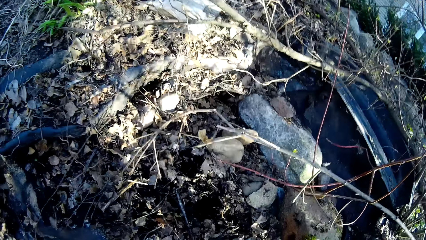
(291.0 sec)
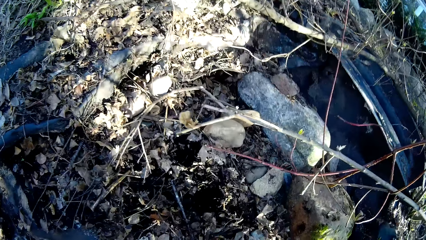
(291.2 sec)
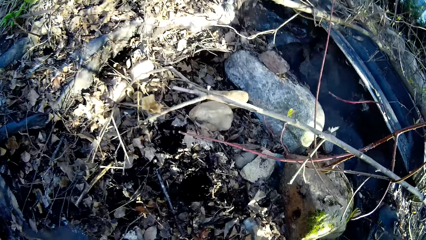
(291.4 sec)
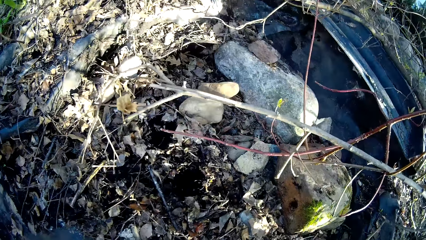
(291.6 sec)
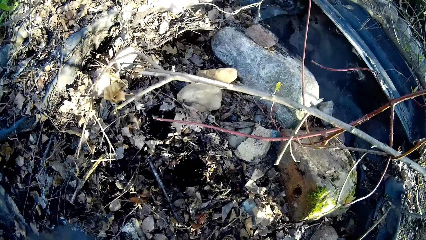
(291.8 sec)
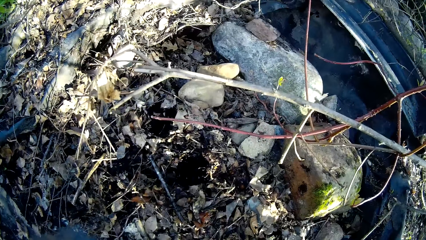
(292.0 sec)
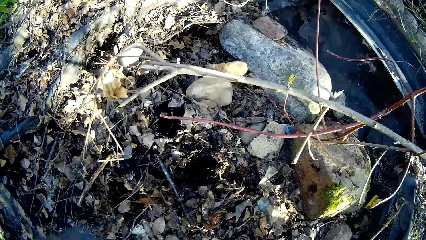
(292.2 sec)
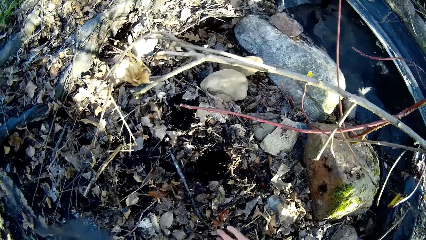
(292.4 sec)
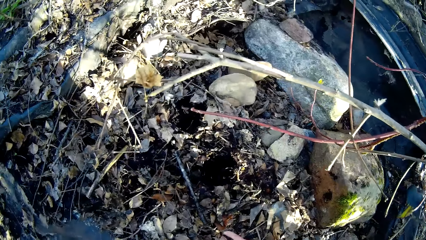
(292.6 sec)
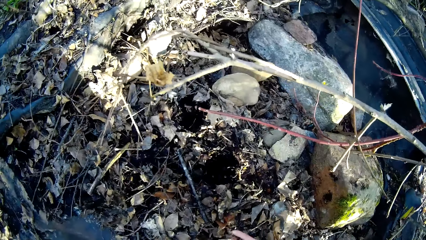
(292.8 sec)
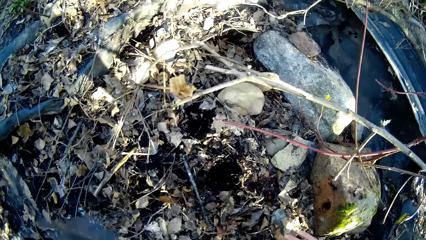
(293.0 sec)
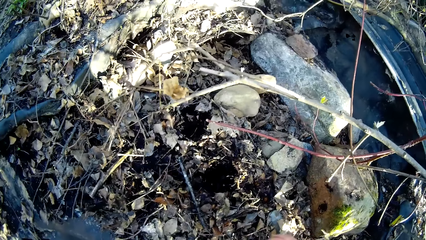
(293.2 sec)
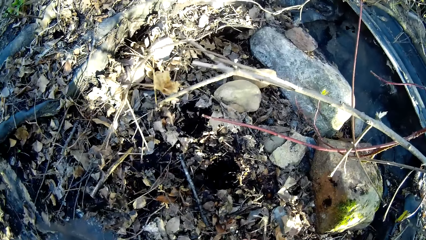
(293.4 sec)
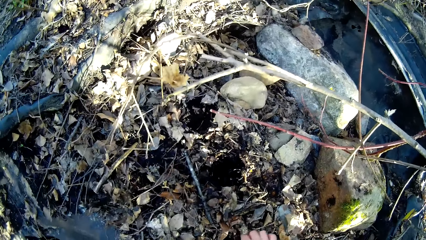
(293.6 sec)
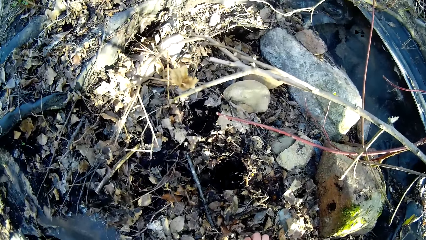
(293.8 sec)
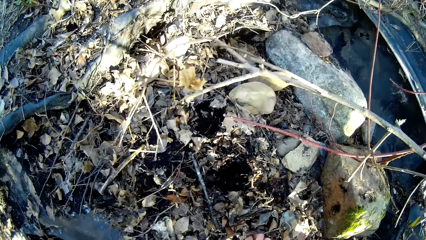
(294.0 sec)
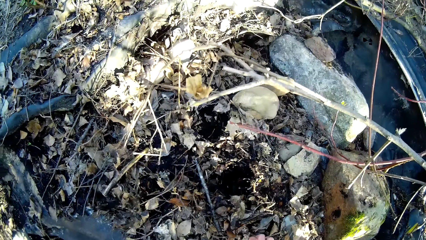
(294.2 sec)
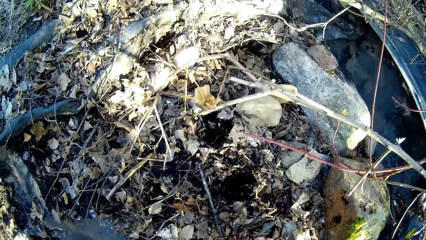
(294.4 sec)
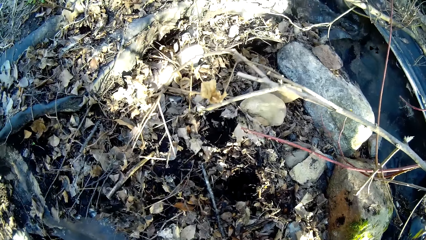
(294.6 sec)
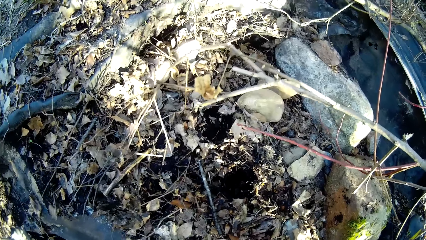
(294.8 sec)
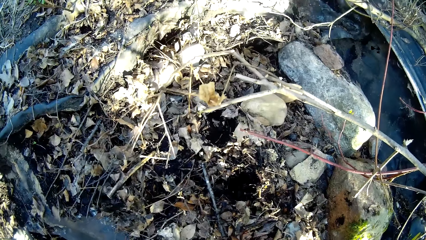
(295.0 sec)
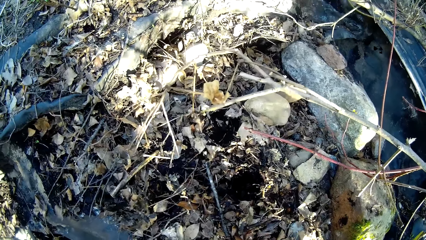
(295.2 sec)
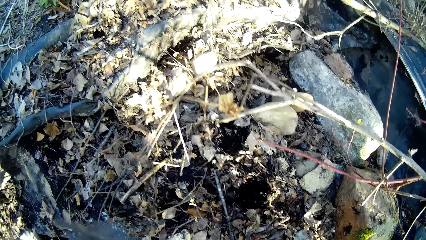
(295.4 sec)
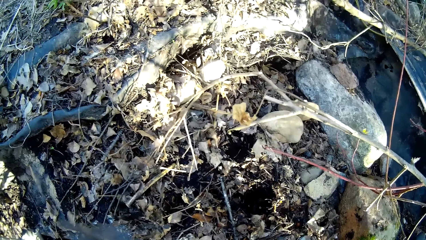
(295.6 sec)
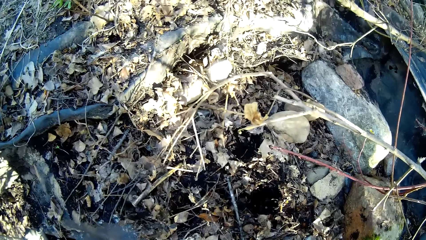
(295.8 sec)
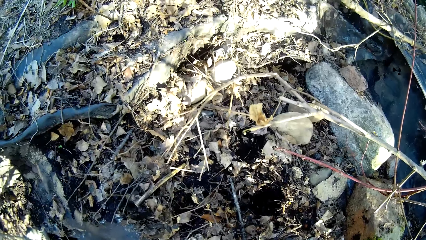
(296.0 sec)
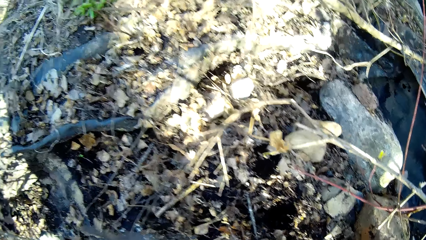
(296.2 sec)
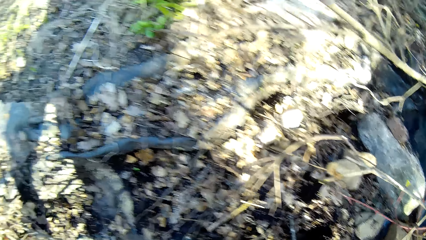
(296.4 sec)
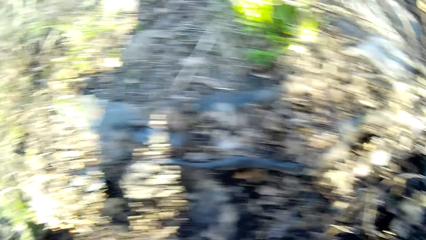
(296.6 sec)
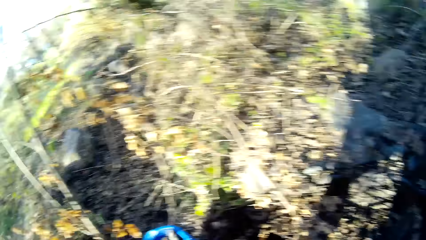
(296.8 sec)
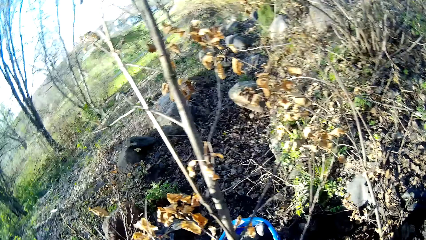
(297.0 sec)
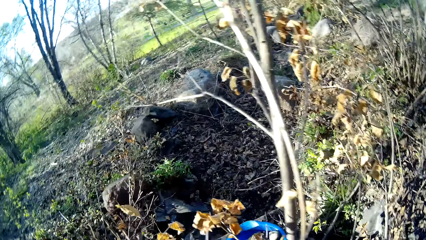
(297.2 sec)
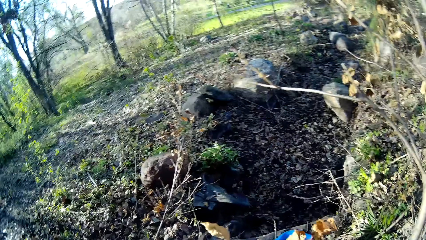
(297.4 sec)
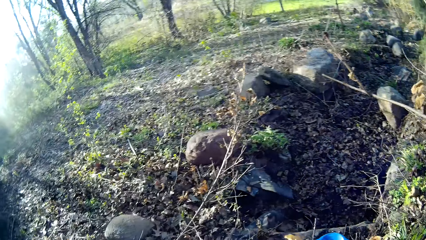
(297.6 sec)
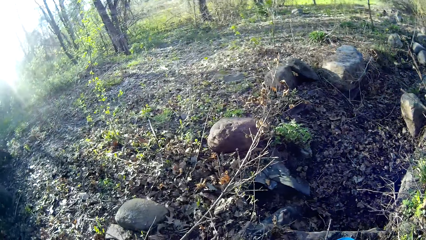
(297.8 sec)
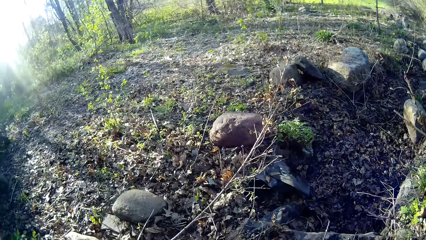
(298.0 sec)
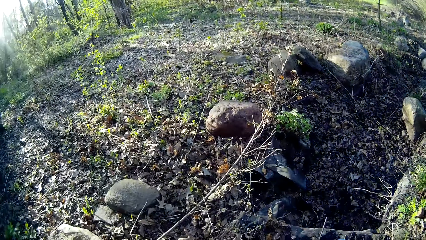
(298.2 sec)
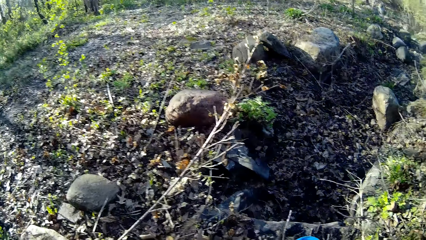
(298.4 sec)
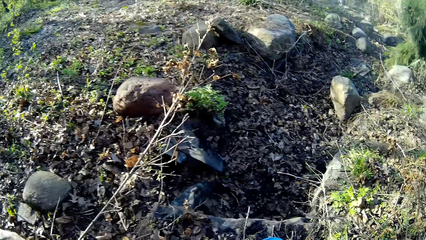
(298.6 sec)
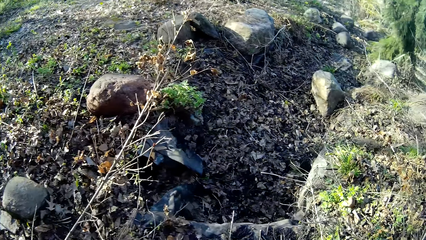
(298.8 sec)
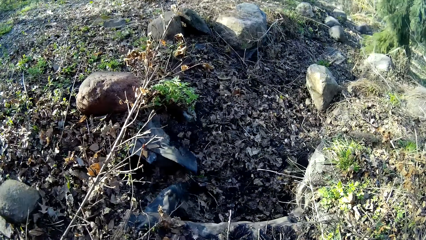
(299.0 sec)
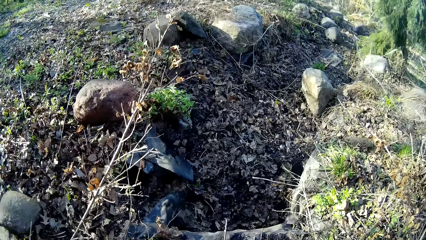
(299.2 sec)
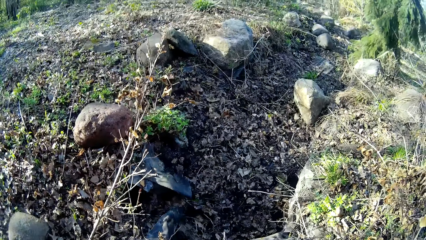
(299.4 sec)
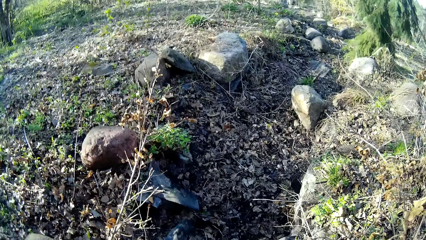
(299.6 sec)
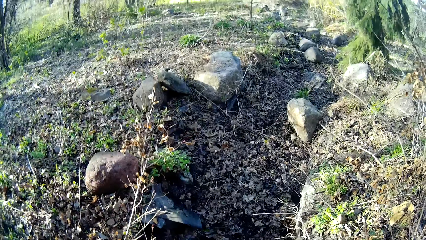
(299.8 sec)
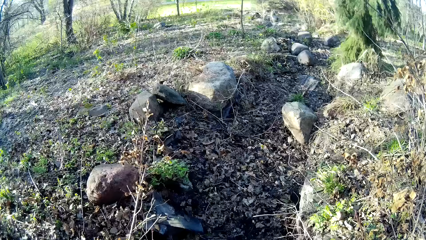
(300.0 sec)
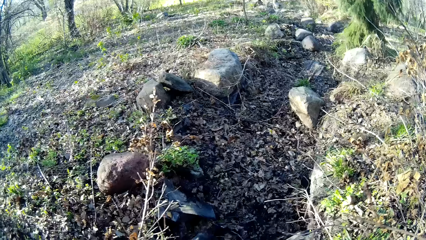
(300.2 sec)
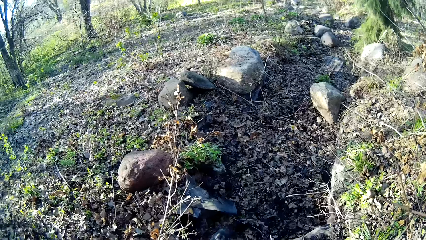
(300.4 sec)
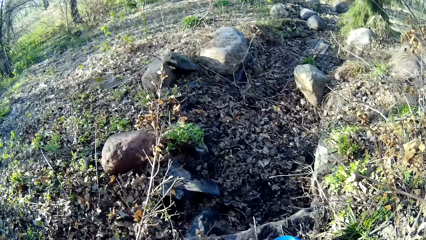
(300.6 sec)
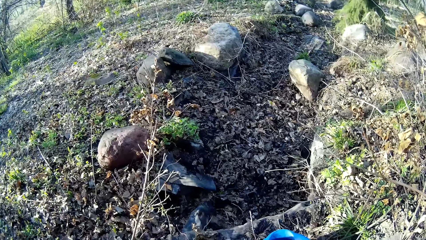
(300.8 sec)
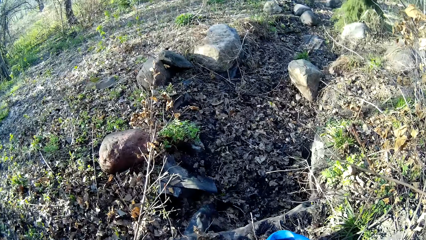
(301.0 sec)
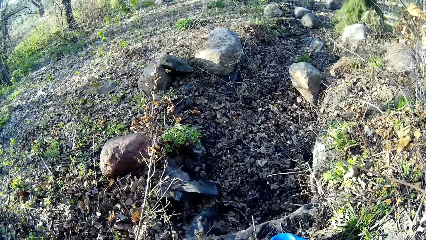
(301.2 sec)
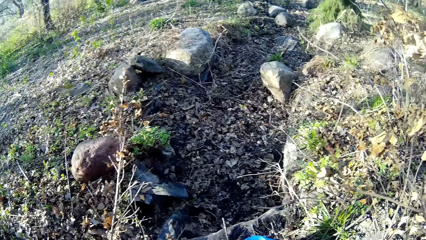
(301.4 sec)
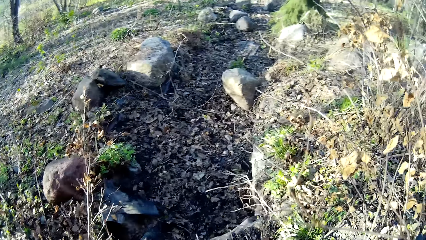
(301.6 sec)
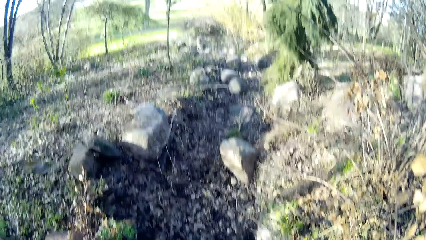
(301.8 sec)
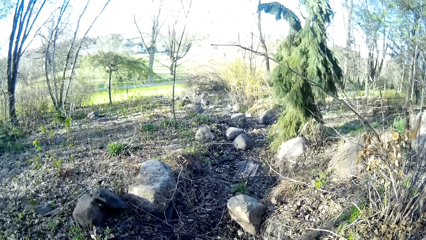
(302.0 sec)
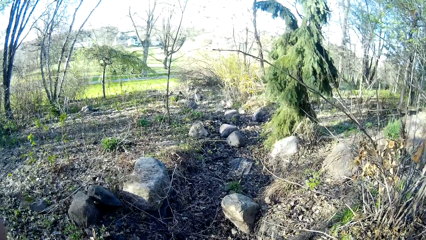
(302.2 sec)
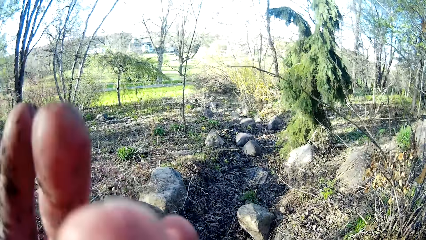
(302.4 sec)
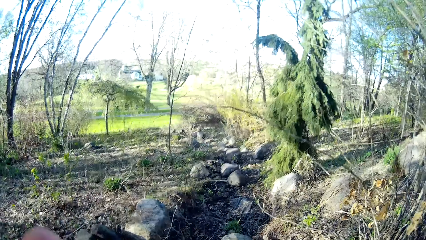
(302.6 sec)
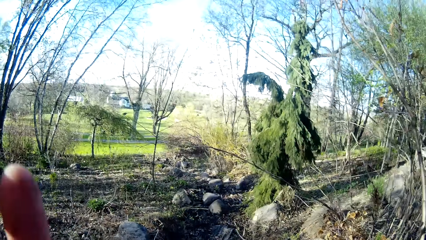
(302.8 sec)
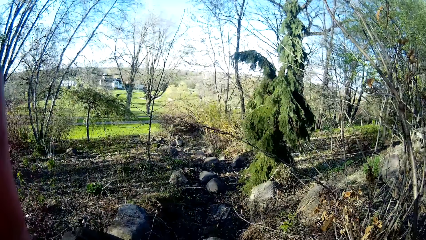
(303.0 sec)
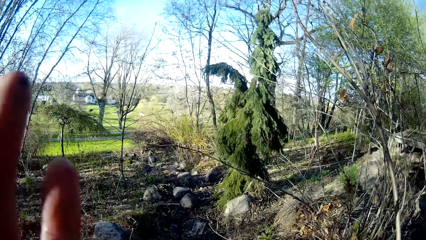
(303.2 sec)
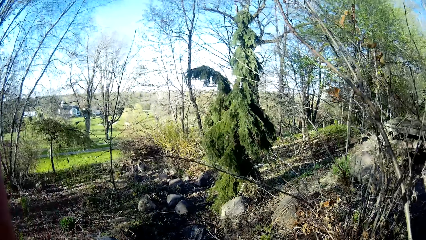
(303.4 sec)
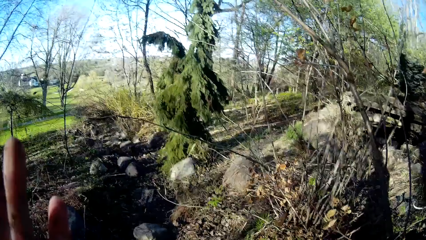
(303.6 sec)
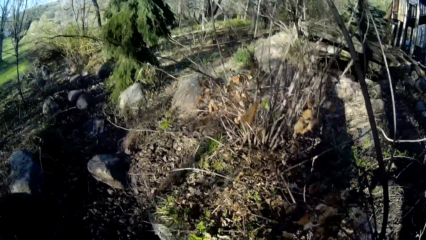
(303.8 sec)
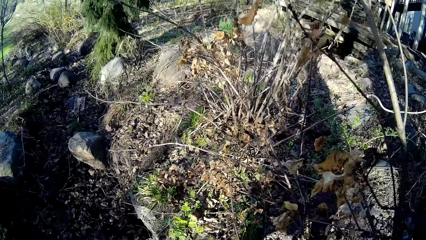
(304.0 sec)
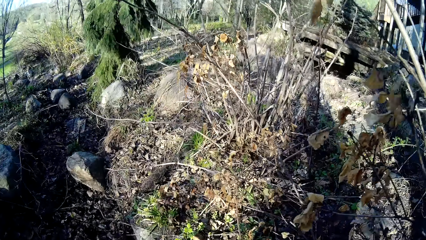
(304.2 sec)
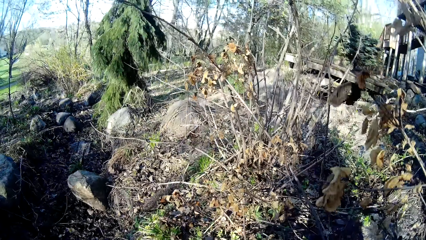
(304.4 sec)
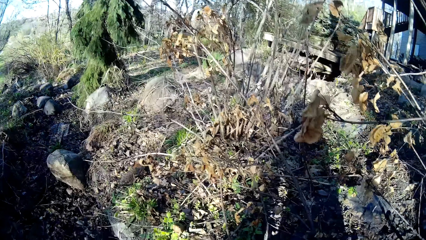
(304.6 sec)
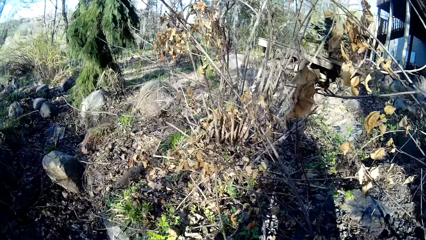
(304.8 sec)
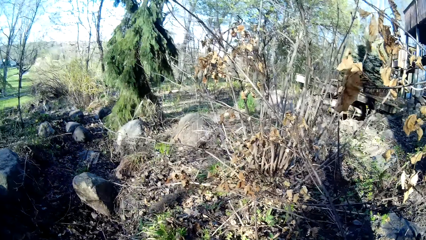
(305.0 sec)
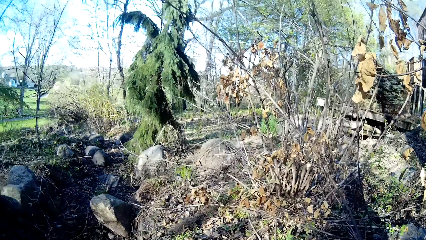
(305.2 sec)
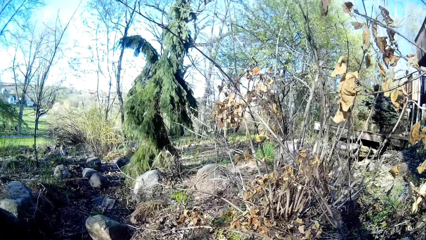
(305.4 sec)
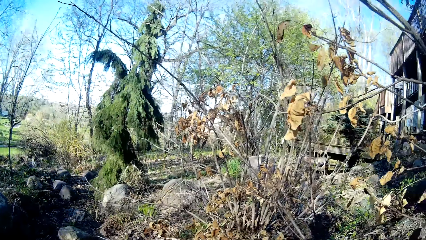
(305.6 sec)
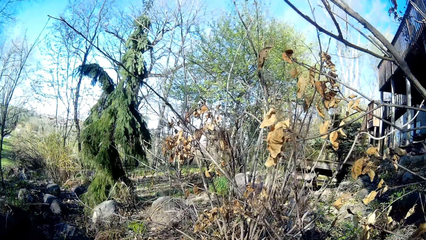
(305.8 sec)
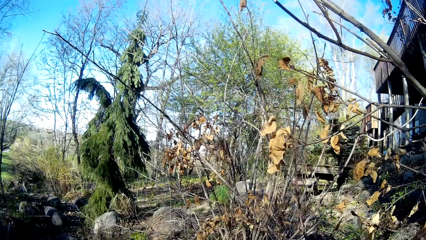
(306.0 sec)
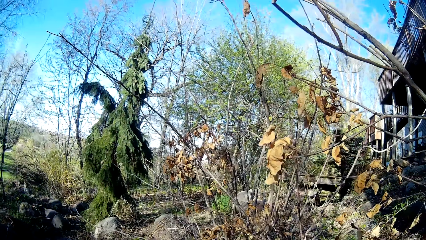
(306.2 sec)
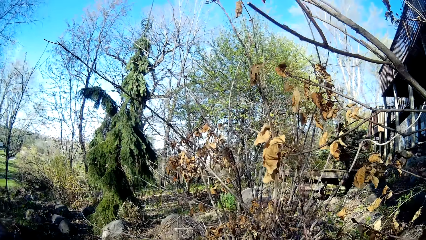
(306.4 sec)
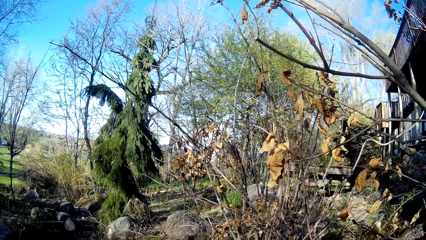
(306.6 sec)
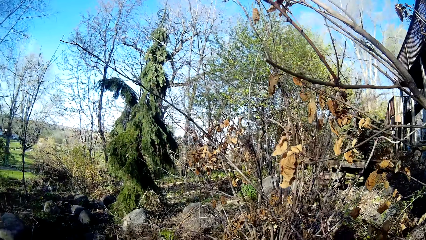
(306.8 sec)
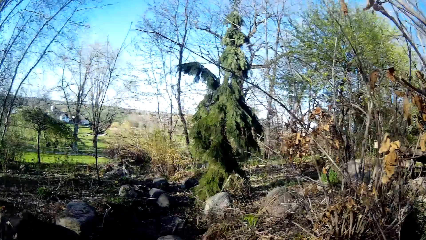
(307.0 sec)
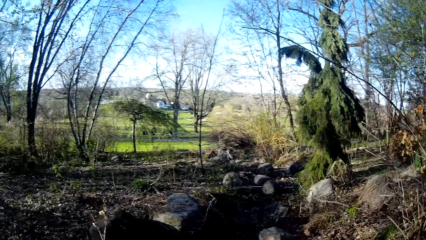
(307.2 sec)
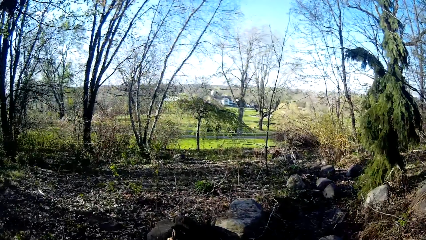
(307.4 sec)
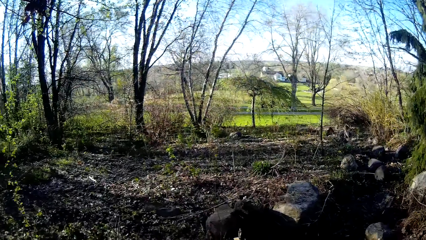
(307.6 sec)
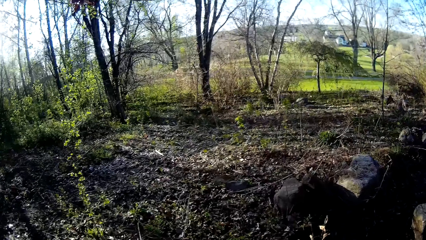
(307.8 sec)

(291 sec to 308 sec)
The camera wearer holds branches. She picks up a stone from the ground with her right hand. She looks around. She touches the camera with her left hand. She lifts a hand. She moves around.
